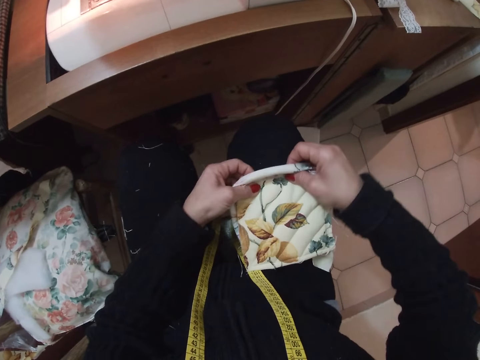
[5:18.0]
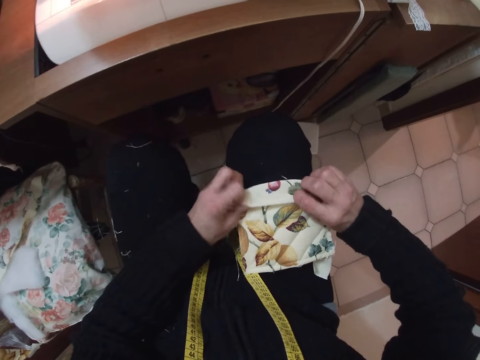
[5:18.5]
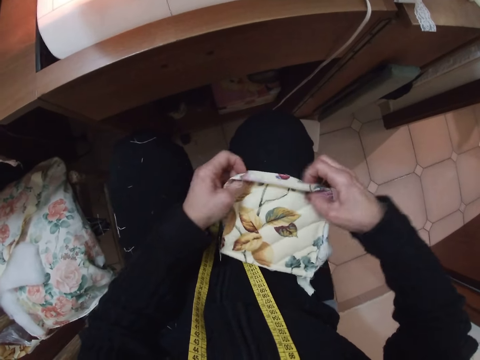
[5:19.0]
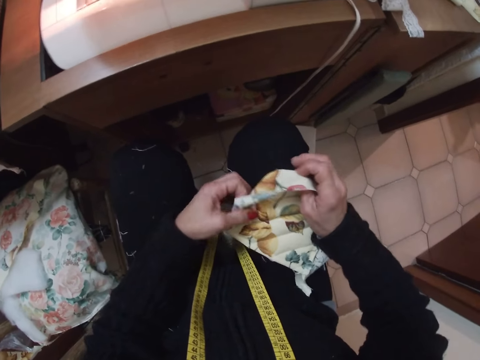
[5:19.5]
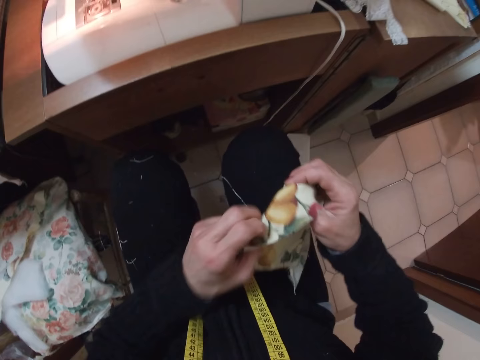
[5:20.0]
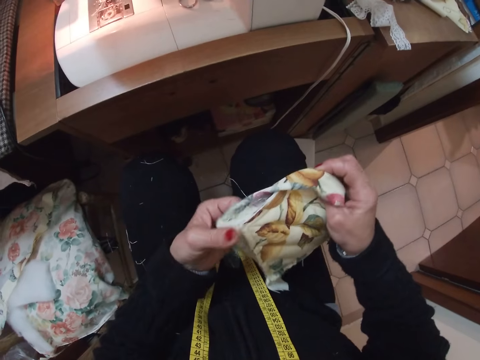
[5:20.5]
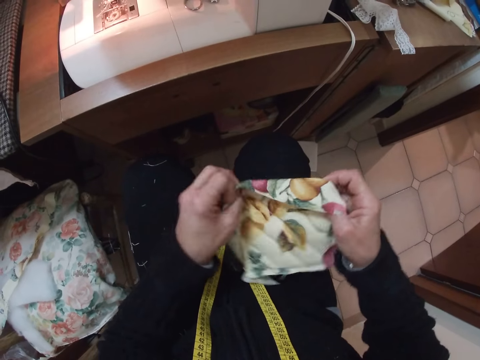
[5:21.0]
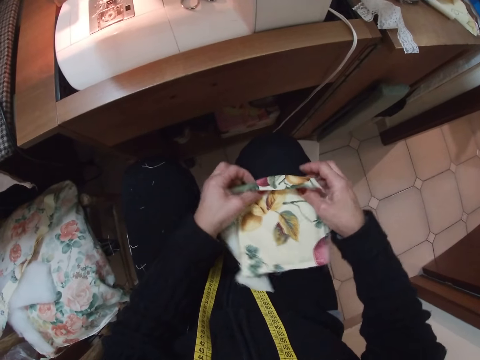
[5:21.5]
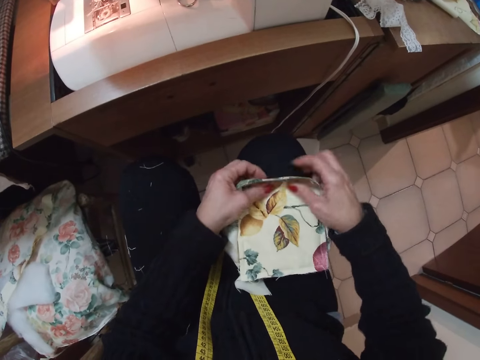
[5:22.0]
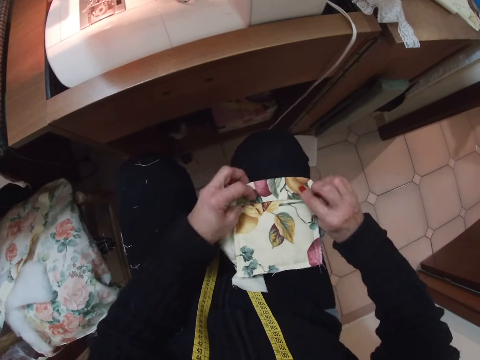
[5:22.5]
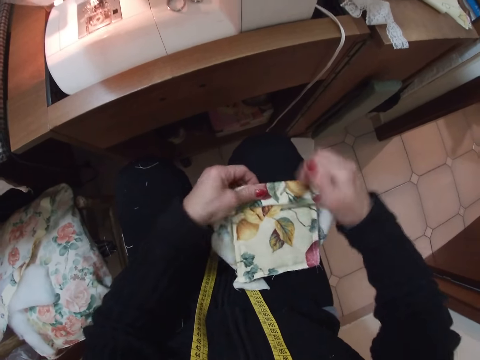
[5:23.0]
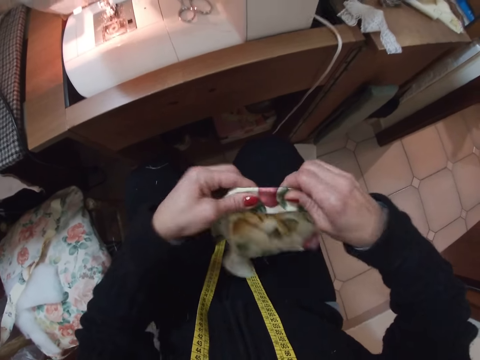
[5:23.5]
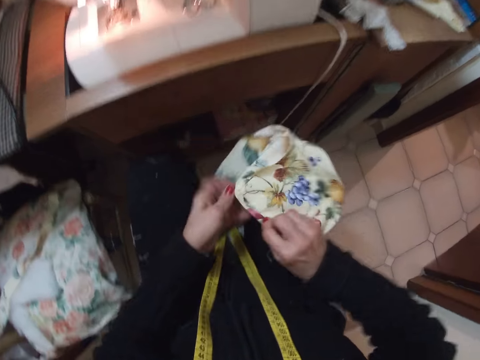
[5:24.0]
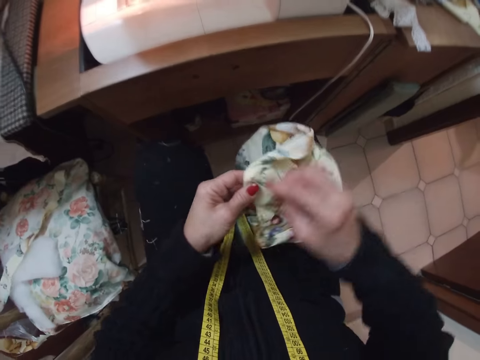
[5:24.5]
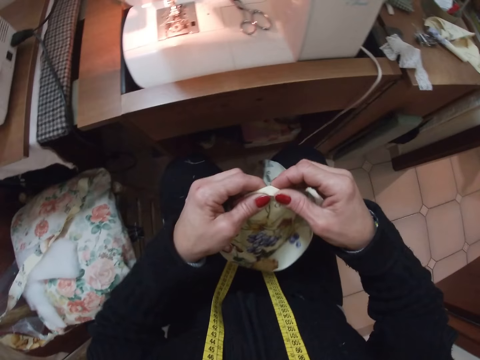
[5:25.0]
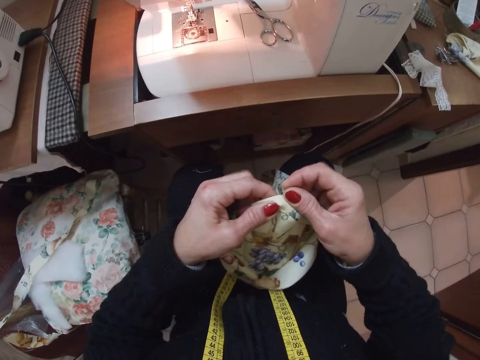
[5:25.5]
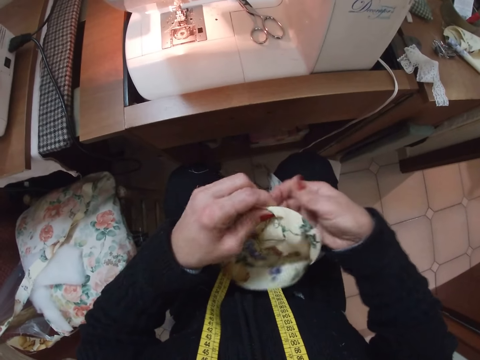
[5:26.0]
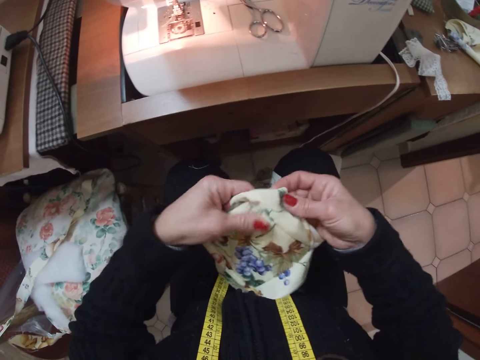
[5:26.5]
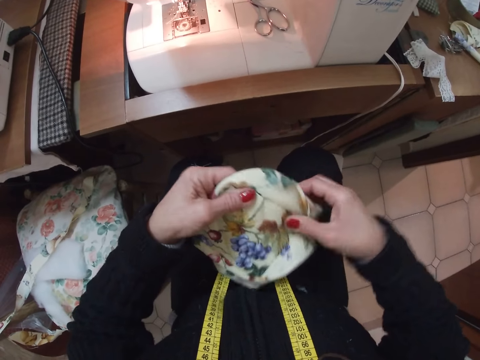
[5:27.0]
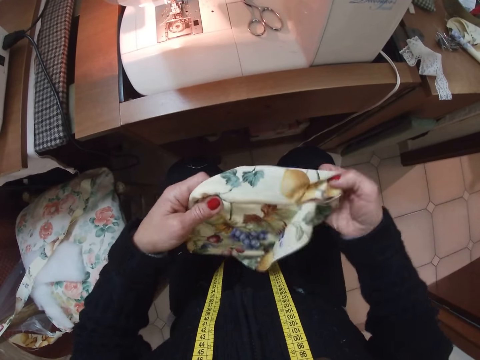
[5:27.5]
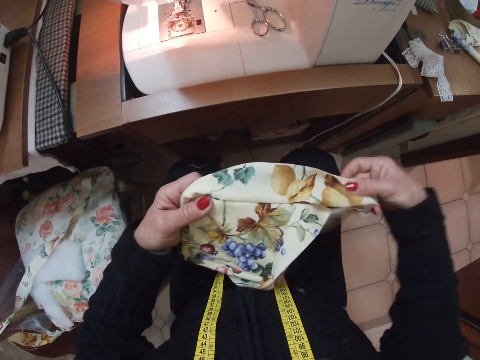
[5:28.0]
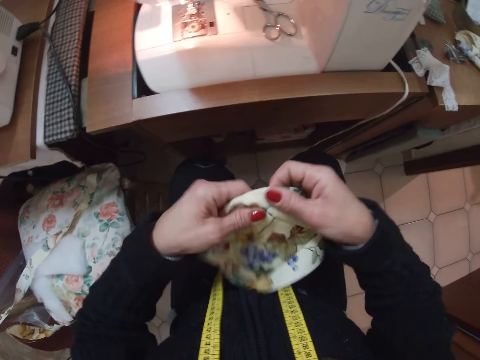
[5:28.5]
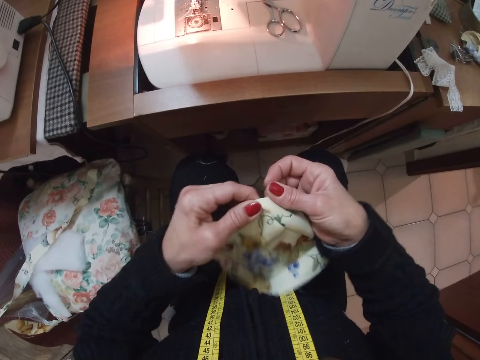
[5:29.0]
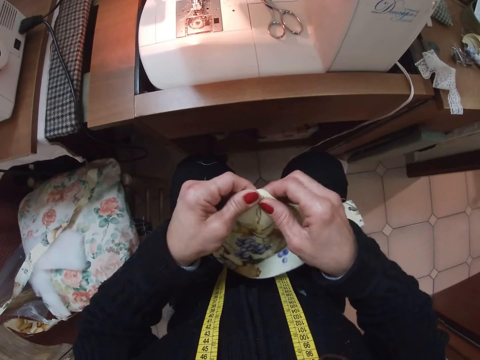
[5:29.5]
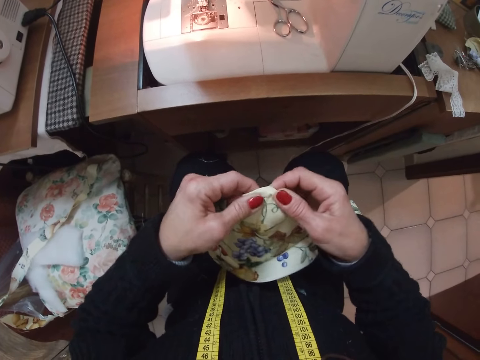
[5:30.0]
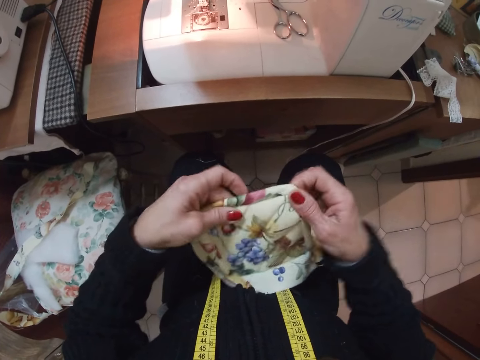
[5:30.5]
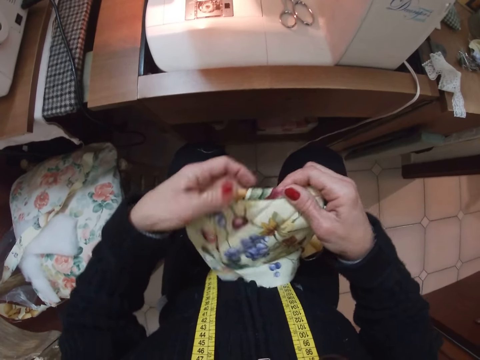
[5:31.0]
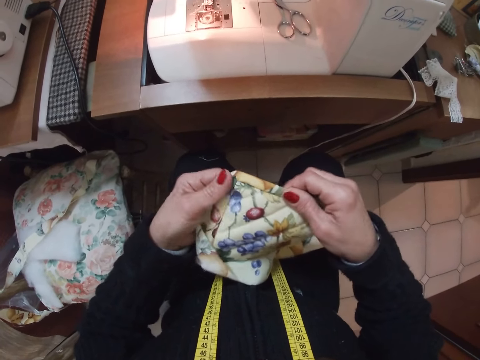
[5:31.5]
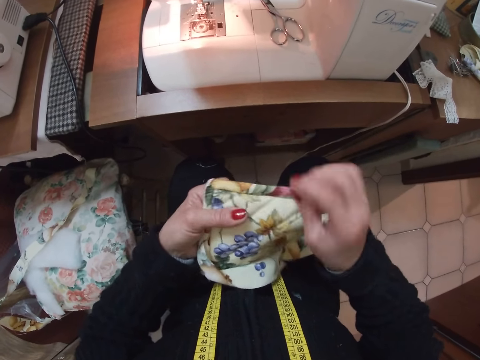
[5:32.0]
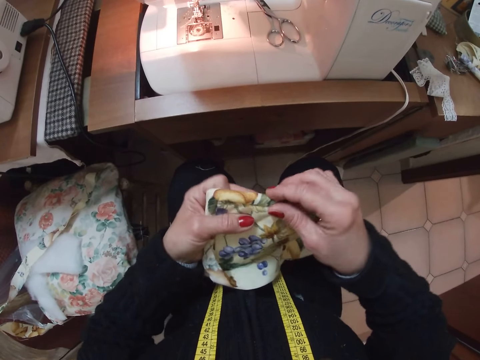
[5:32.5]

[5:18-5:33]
The camera wearer lifts the piece of cloth. She puts the piece of cloth on her lap. She folds the piece of cloth. She lifts the piece of cloth, turns the piece of cloth and puts the piece of cloth on her lap. She lifts the piece of cloth and examines the piece of cloth.

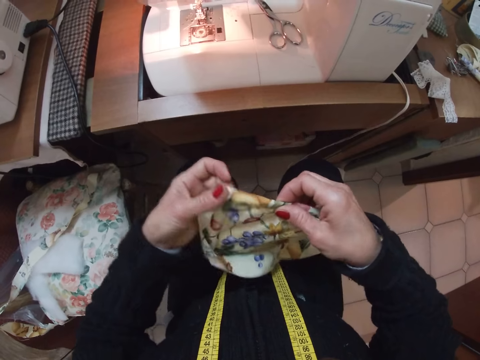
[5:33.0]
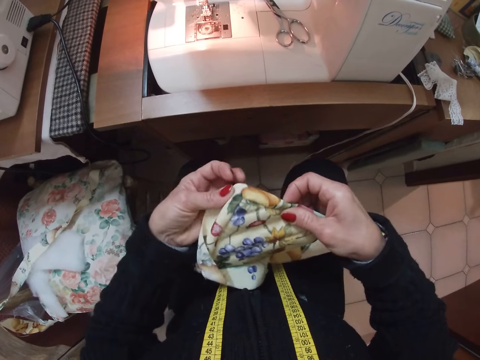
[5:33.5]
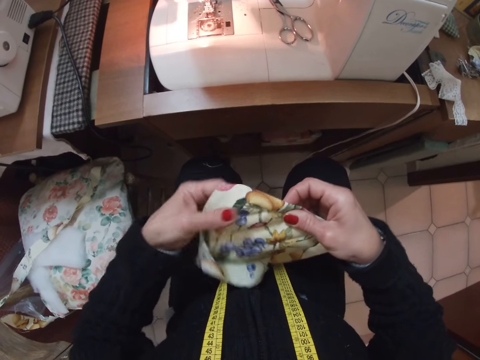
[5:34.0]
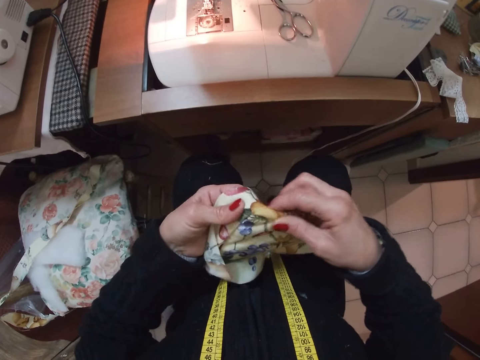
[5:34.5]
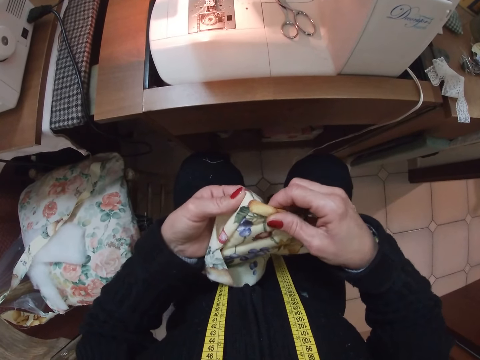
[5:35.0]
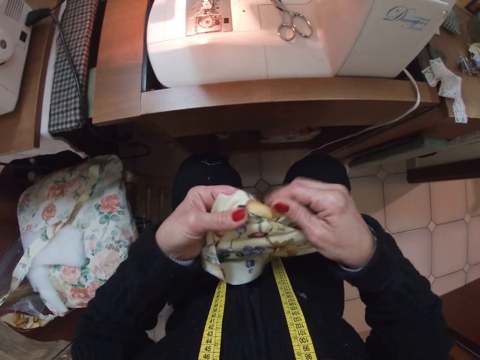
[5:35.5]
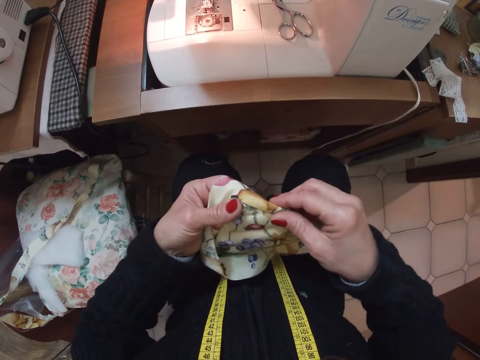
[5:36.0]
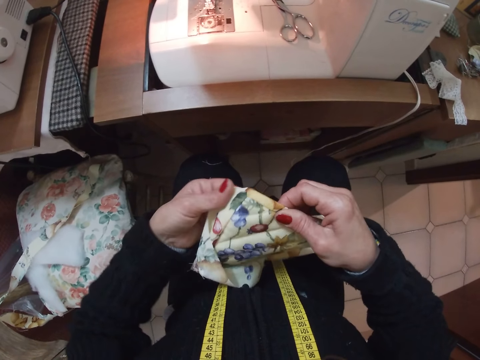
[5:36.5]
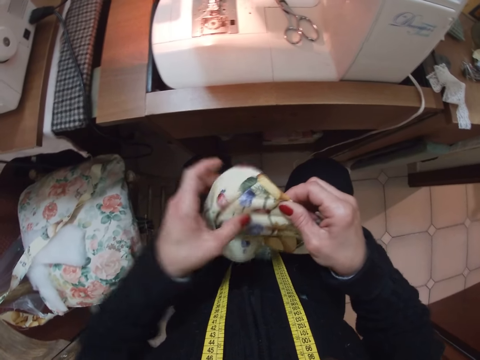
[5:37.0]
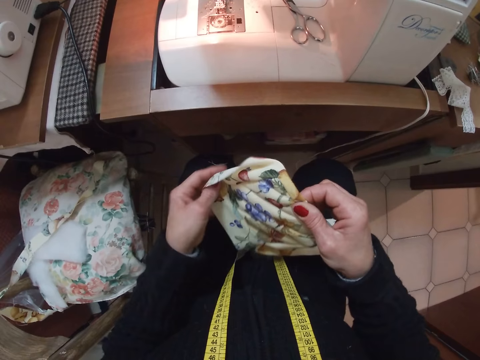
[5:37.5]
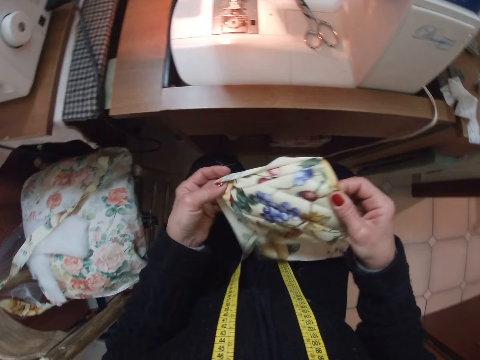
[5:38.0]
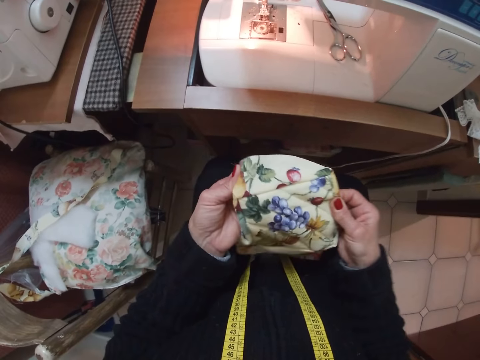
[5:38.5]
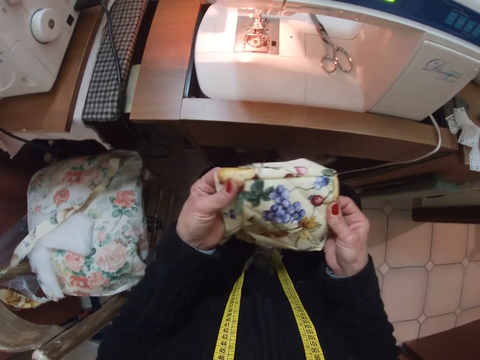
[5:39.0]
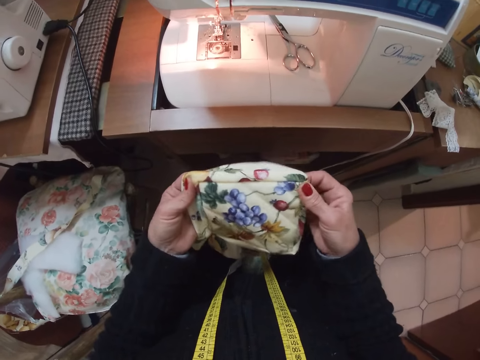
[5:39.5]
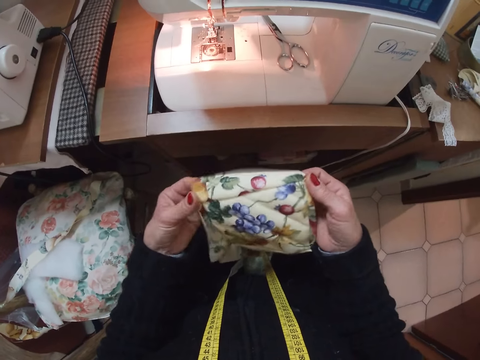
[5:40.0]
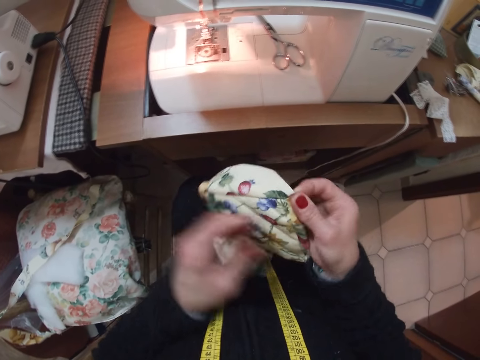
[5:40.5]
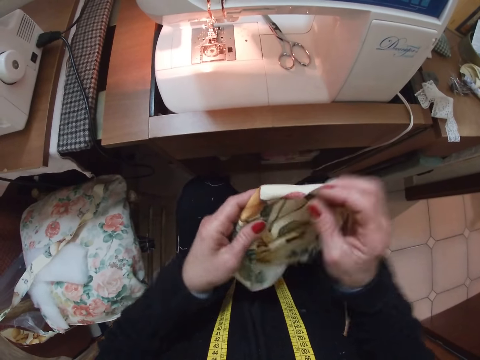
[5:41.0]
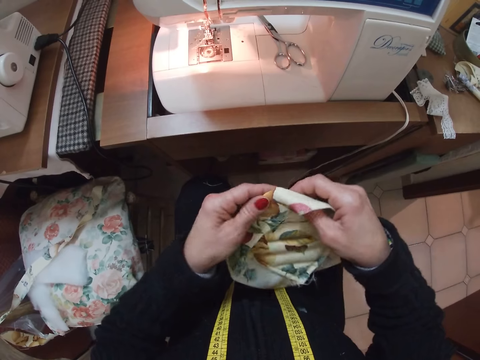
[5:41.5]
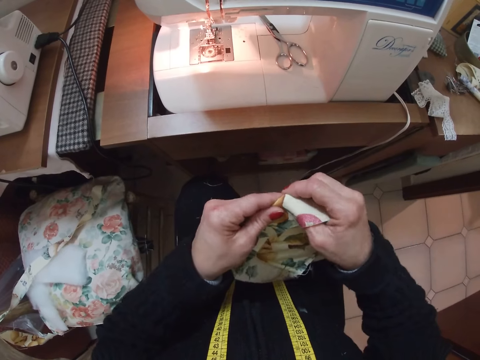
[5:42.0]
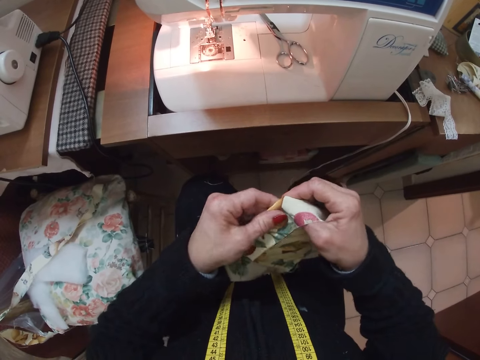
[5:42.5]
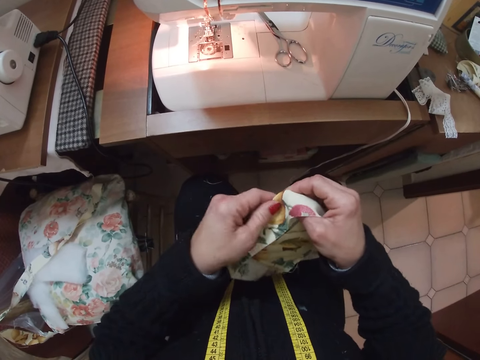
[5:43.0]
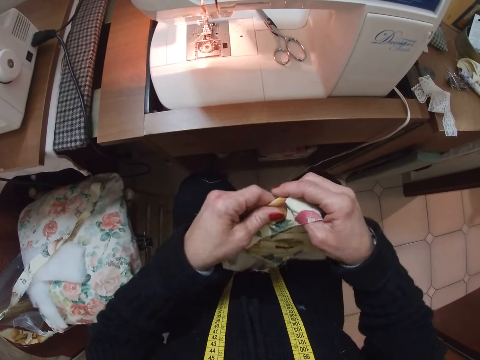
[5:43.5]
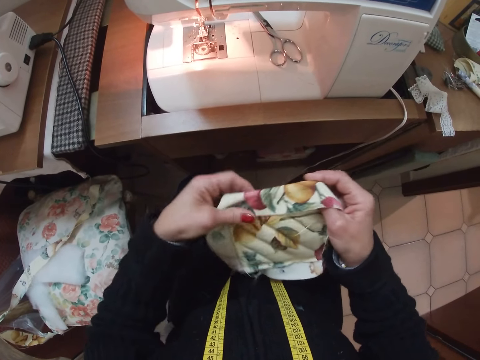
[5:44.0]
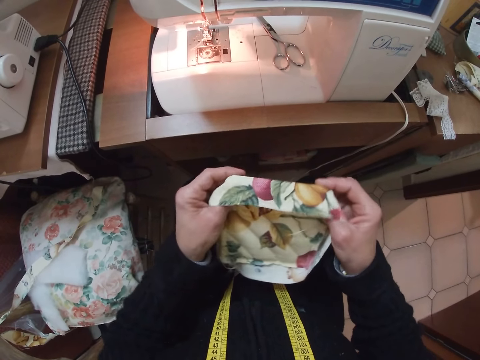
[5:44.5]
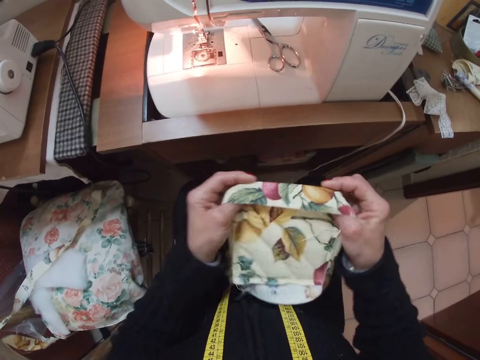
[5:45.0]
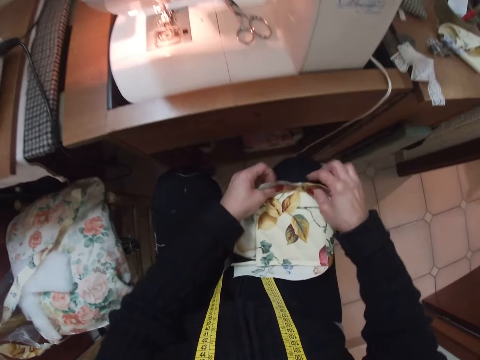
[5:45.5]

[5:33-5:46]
The camera wearer turns the piece of cloth. She examines the piece of cloth. She puts the piece of cloth on her lap.
